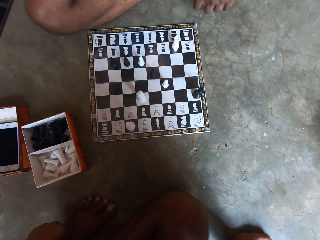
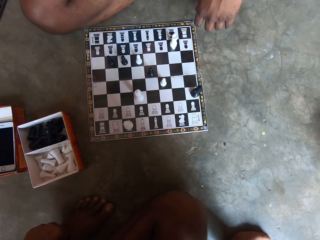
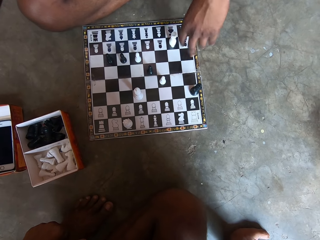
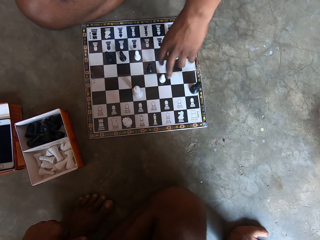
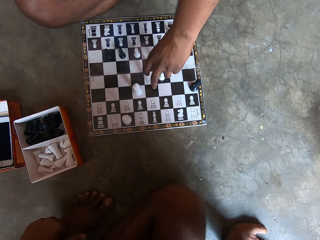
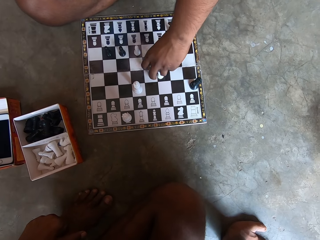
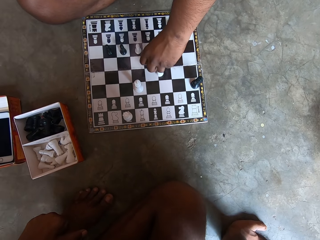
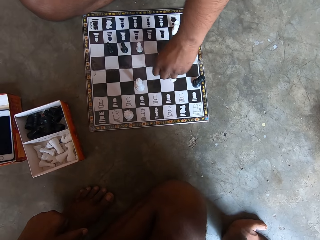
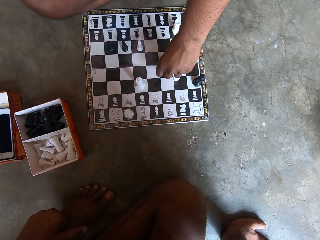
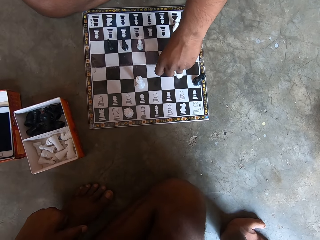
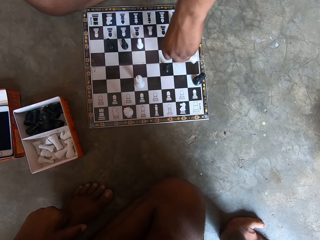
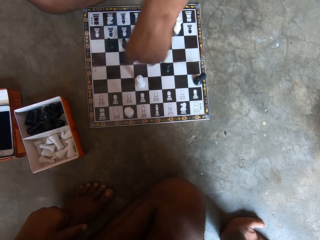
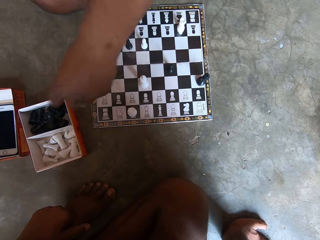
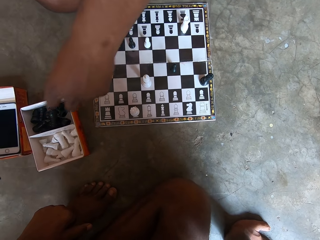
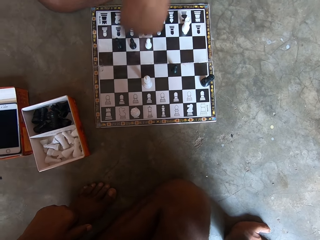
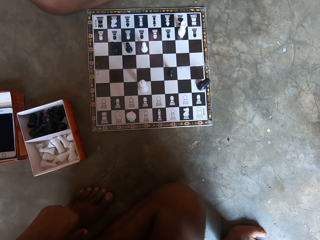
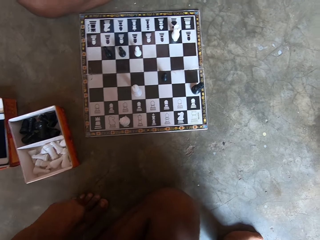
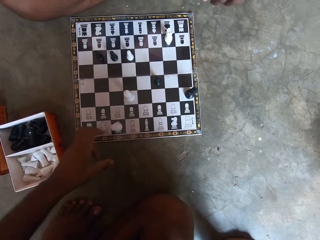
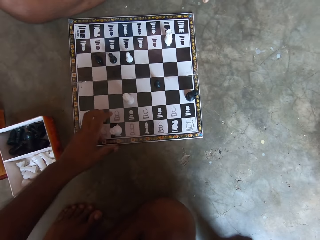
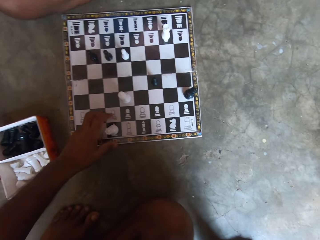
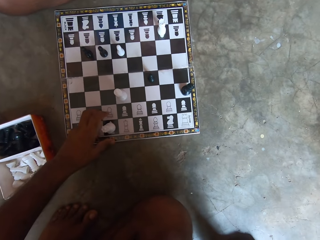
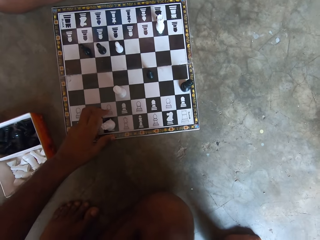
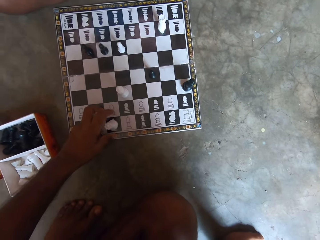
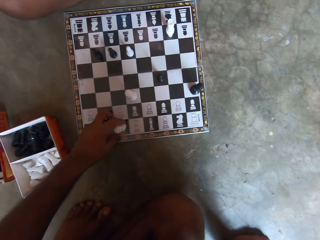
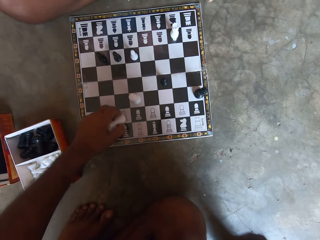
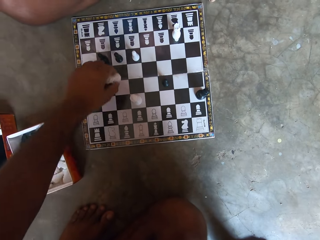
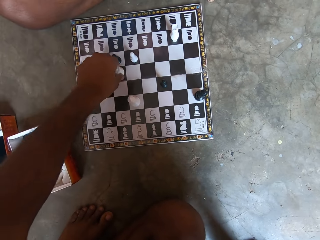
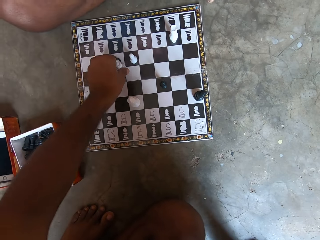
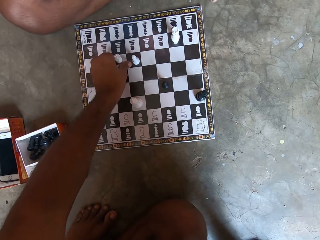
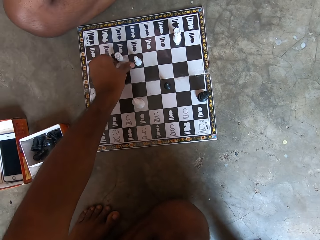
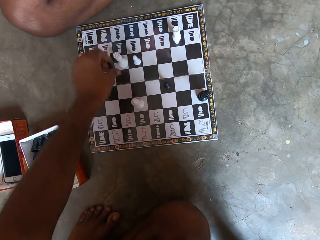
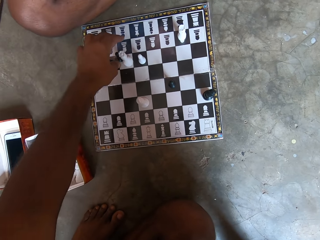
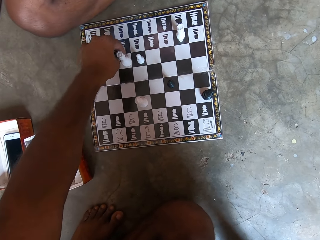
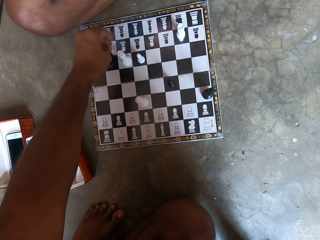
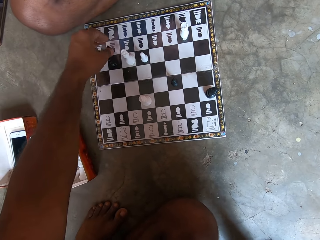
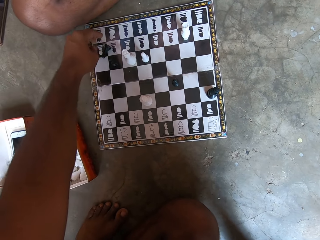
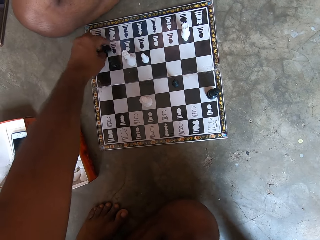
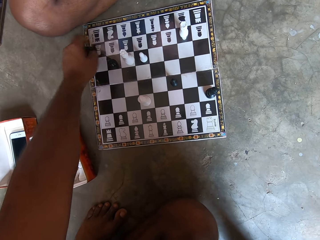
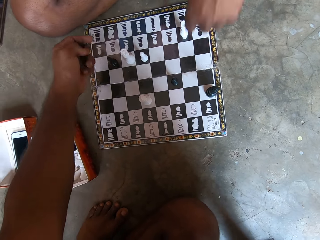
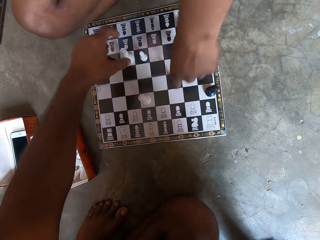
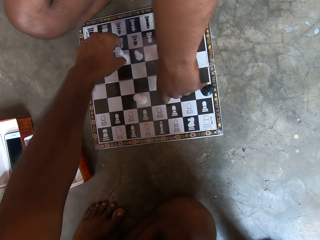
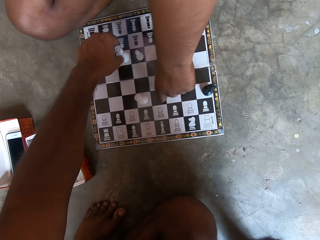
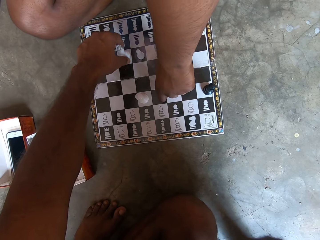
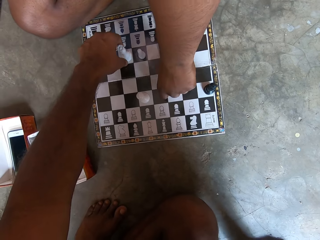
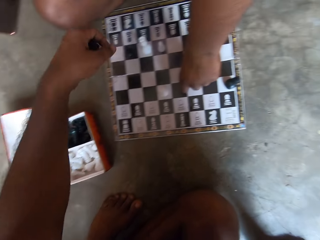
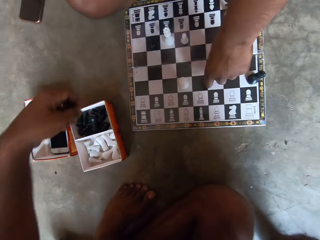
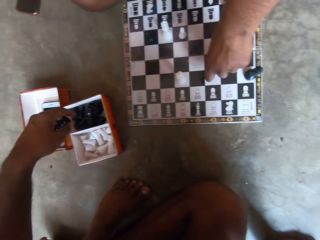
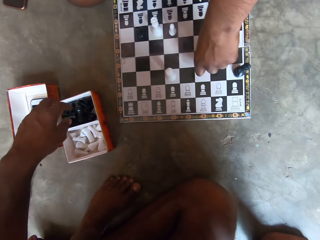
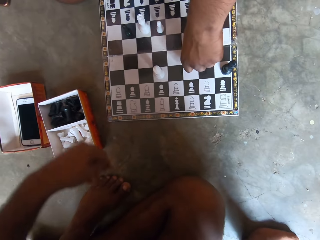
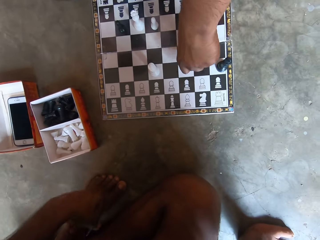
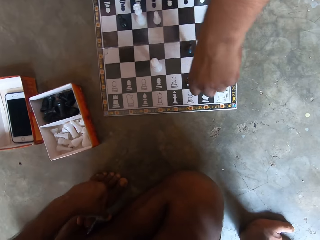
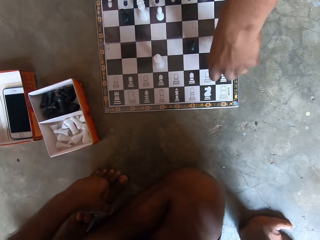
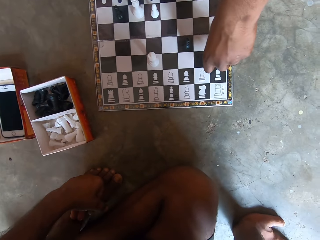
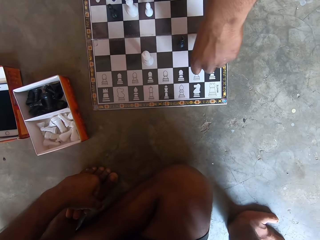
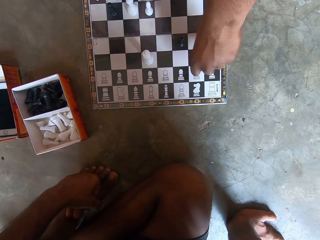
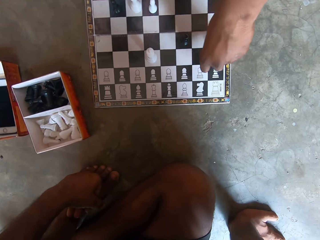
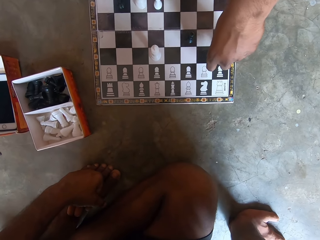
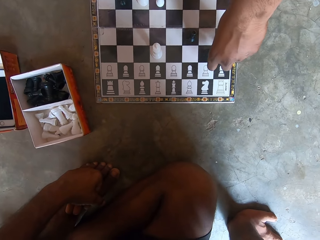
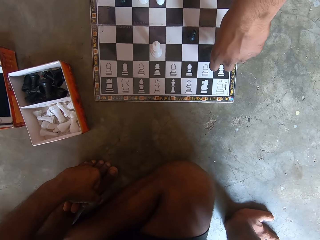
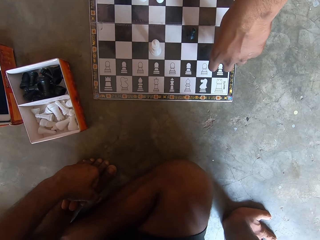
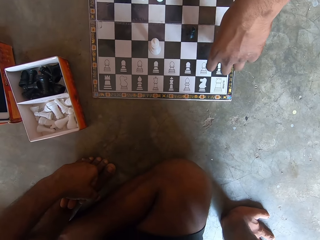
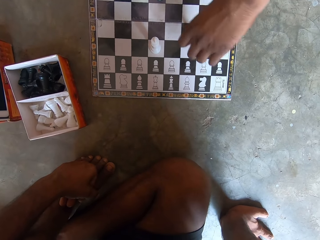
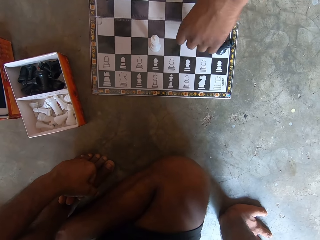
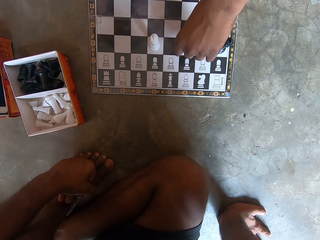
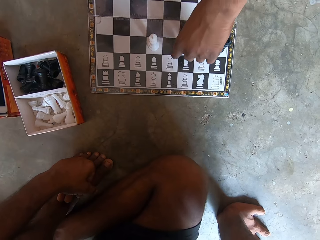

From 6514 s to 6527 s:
The man moves another black piece on the chess board. He picks a white piece from the chess board and puts the white piece in the carton to his right. The camera wearer moves another white piece on the chess board. He picks a black piece from the chess board. The man moves another black piece on the chess board. The camera wearer puts the black piece in the carton to his left. The man moves a pawn on the chessboard.

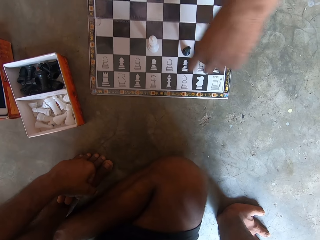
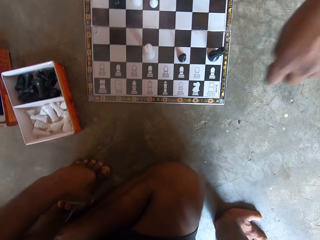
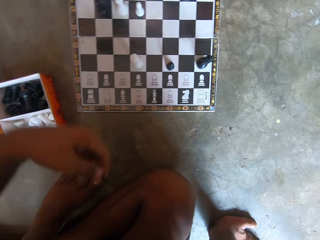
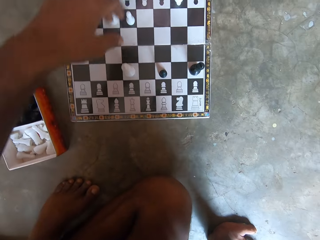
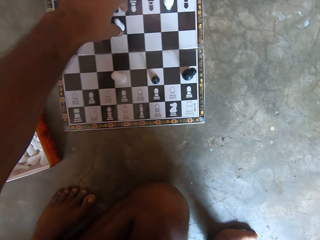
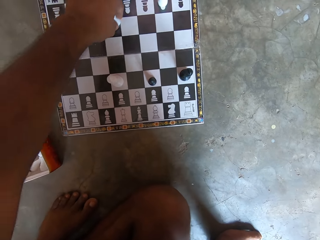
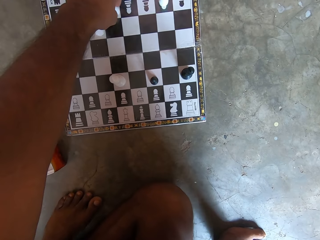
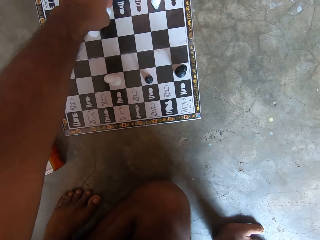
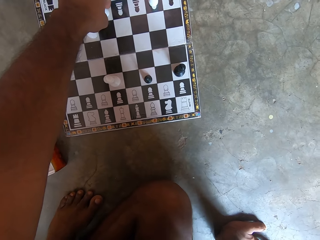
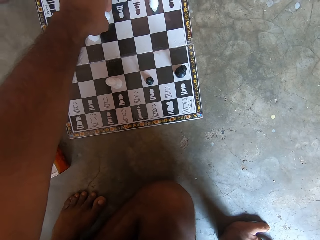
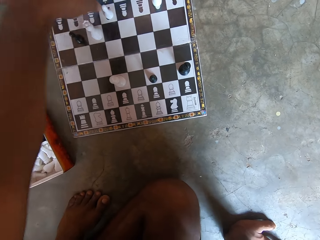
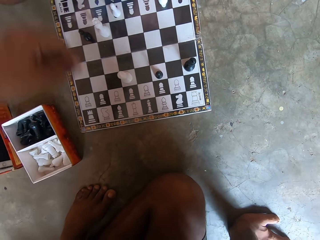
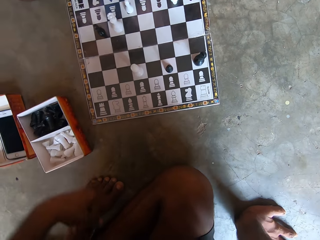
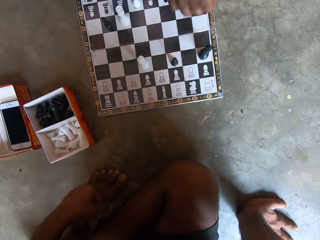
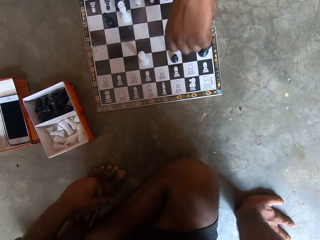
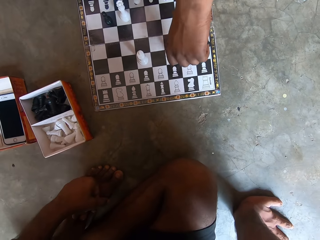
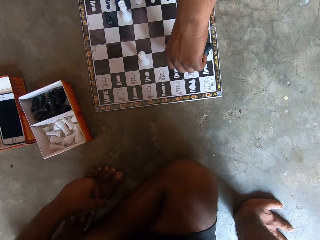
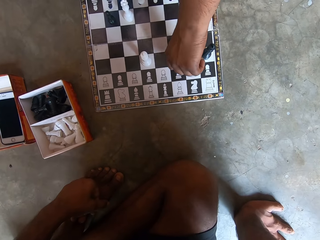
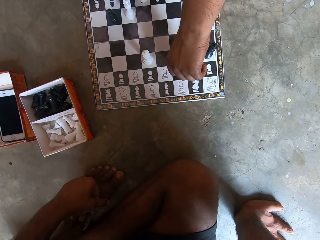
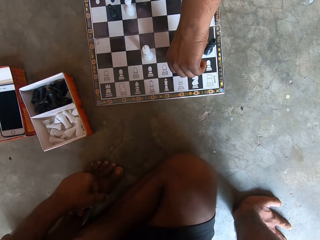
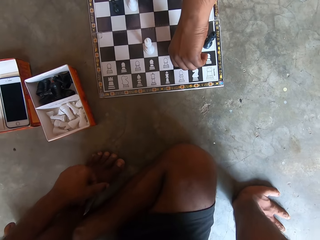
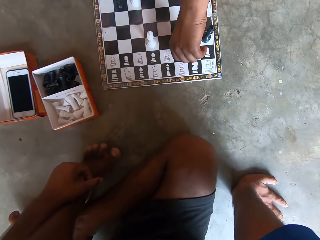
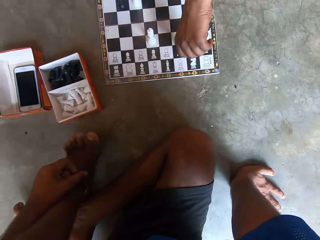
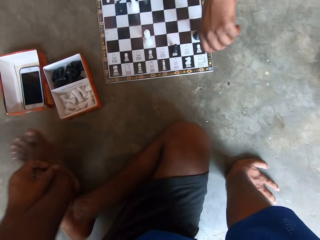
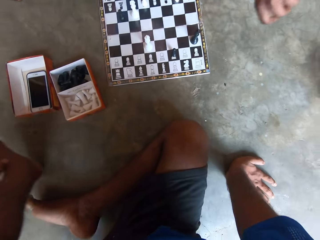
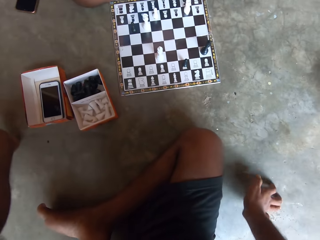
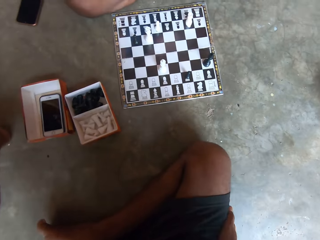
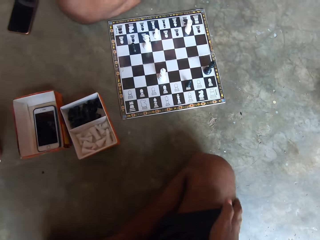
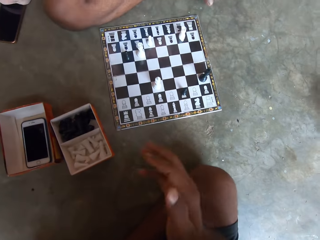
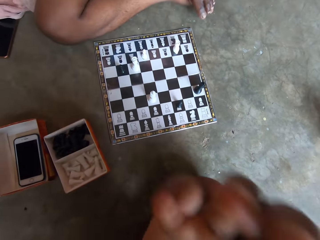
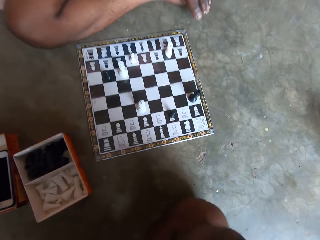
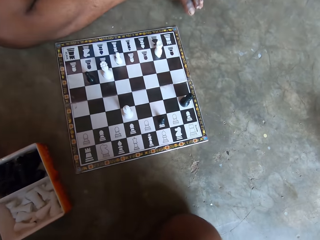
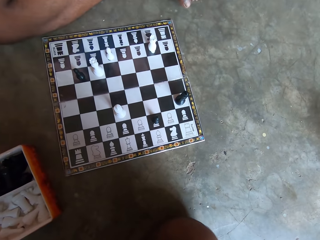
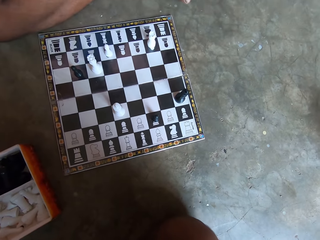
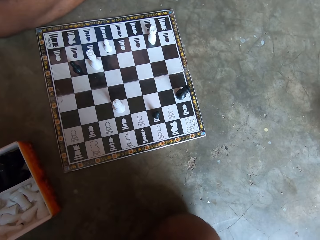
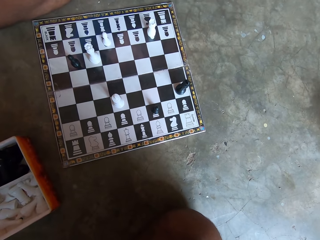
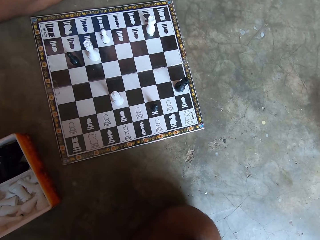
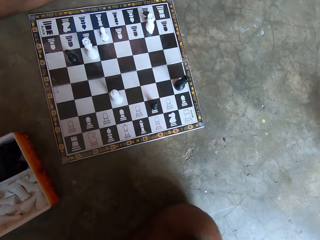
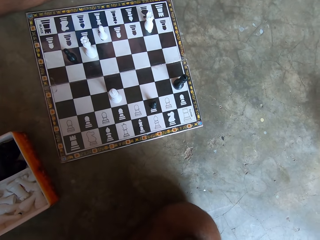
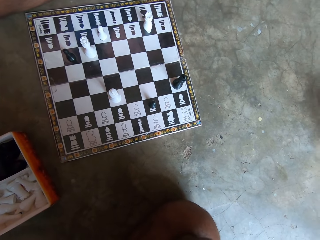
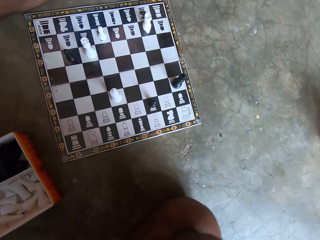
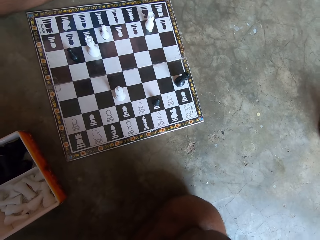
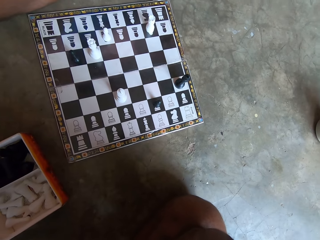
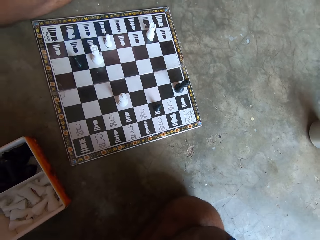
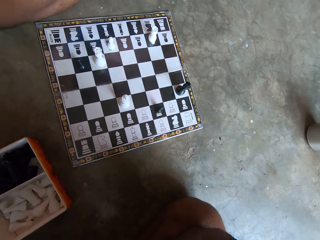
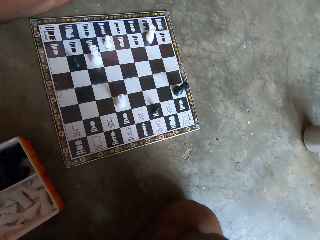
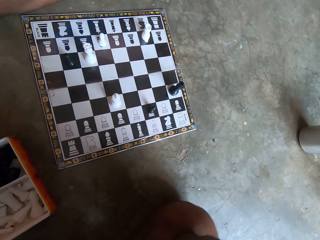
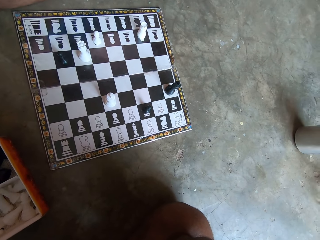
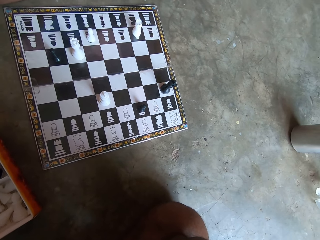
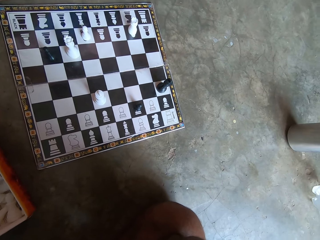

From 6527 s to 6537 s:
The camera wearer moves another white piece on the chess board. The man moves the same black piece on the chess board. The camera wearer touches his face with his right hand. He looks at the chessboard.
